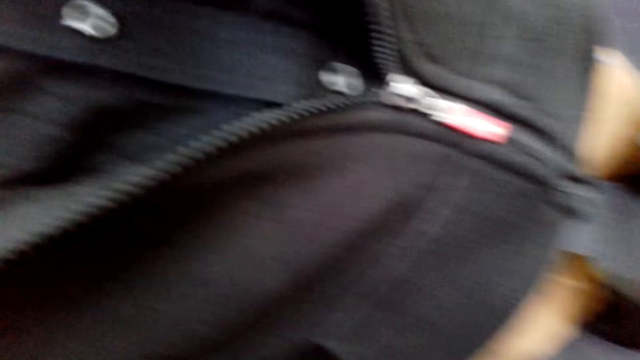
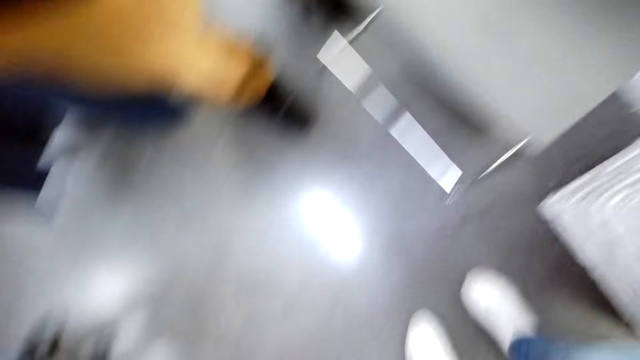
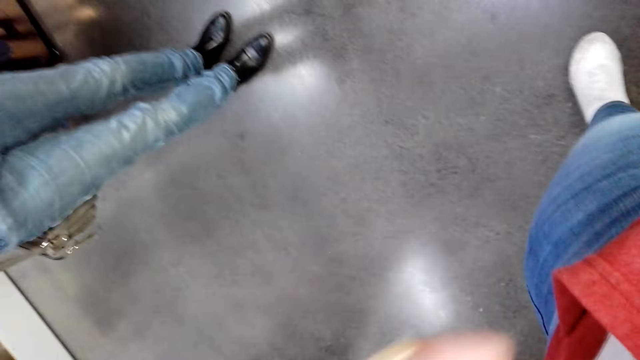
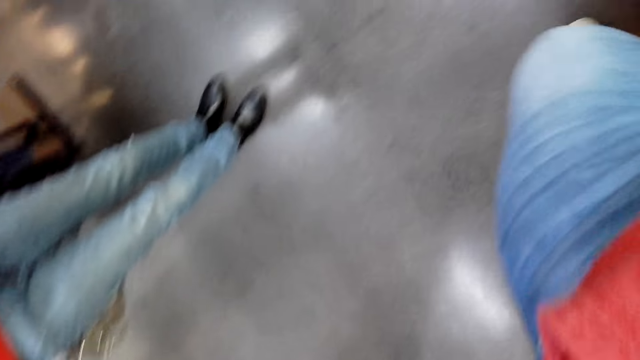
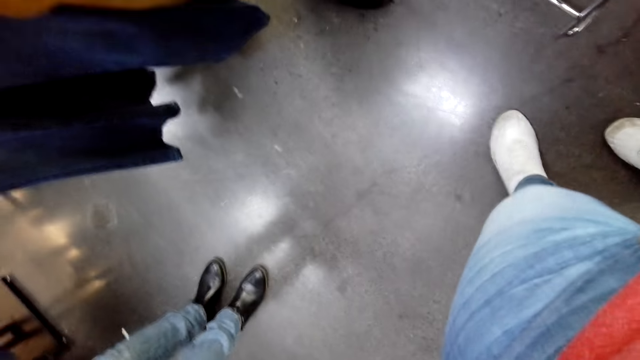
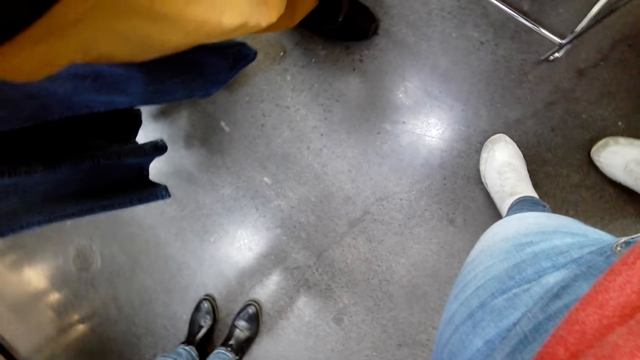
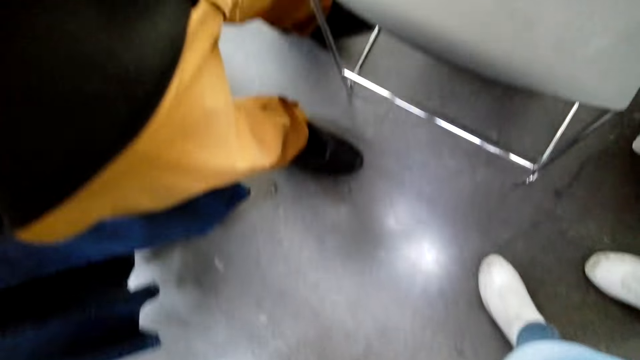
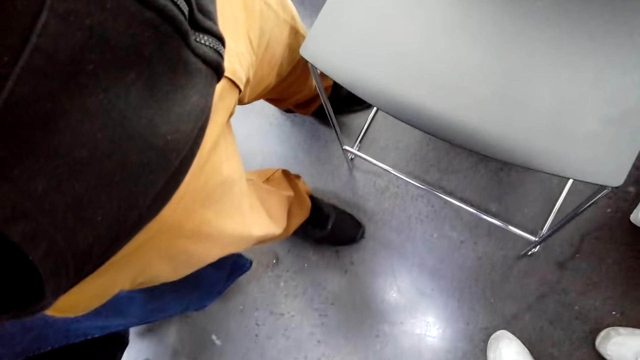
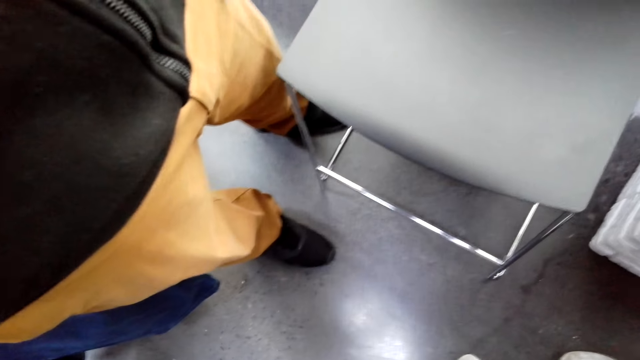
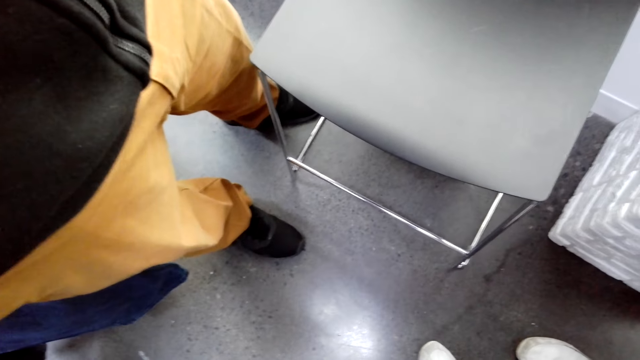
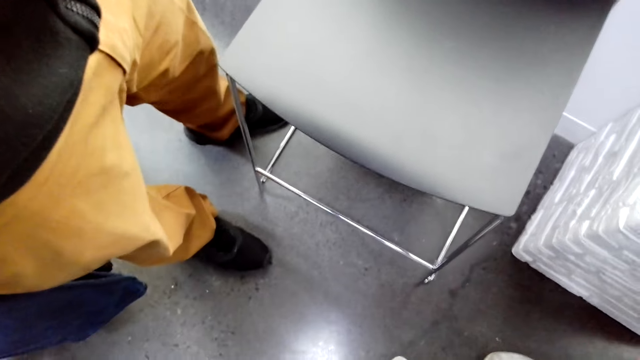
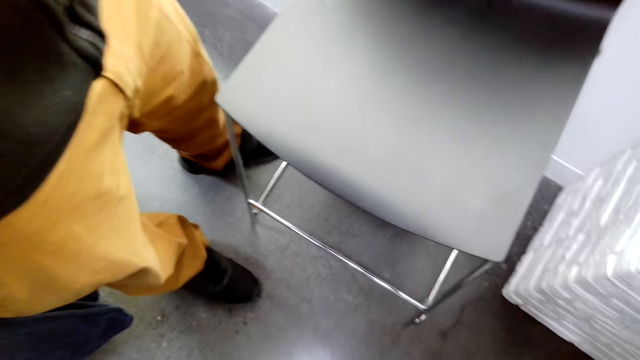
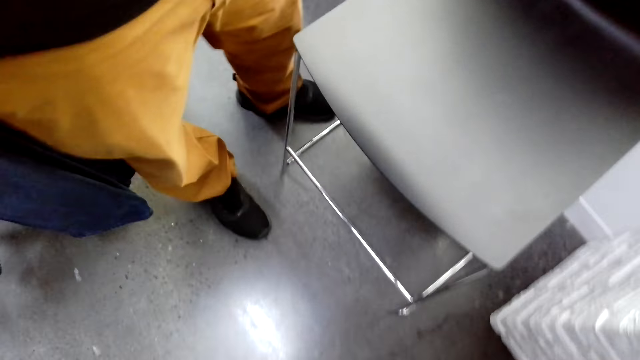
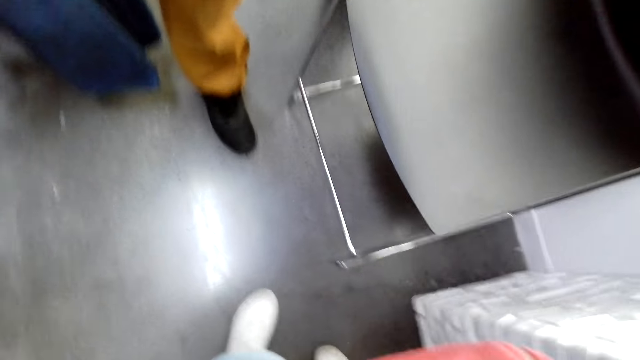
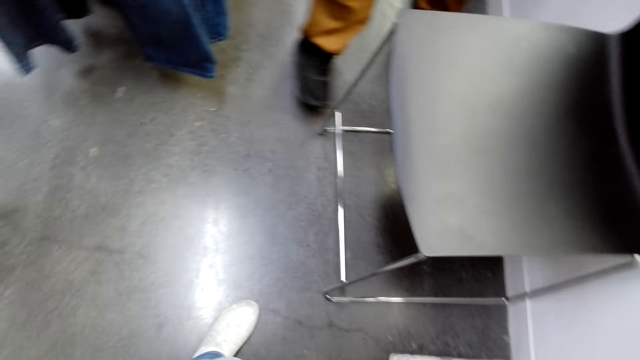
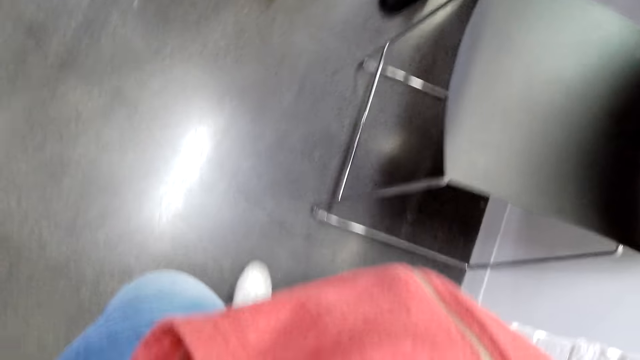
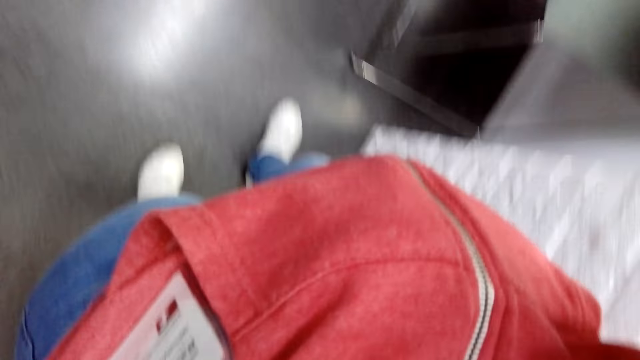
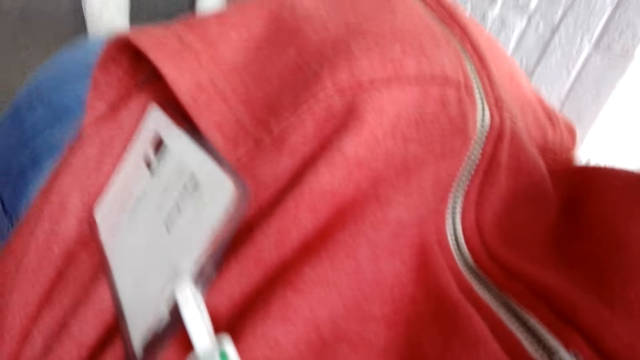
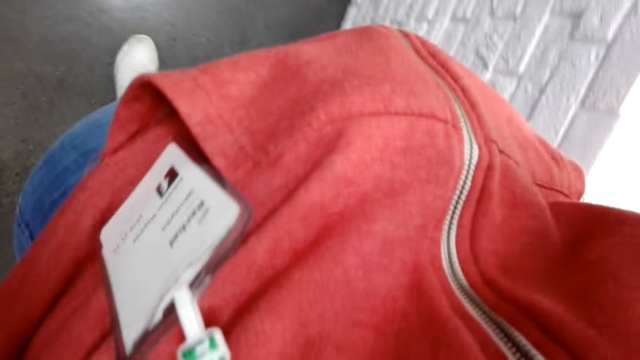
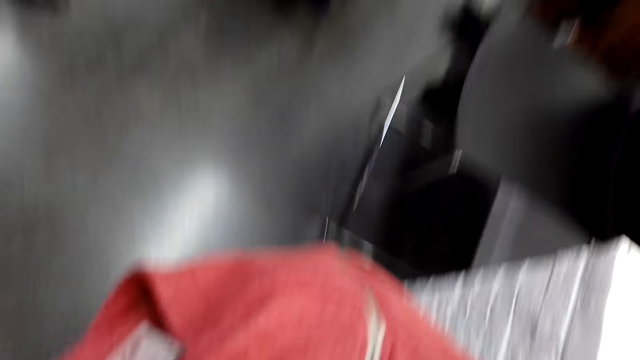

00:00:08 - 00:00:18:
A woman stands in the shop. A man moves around the house.

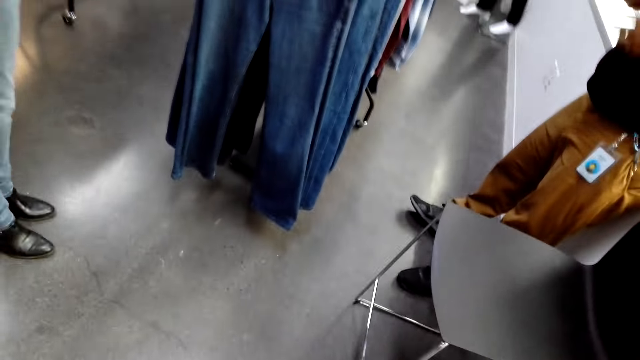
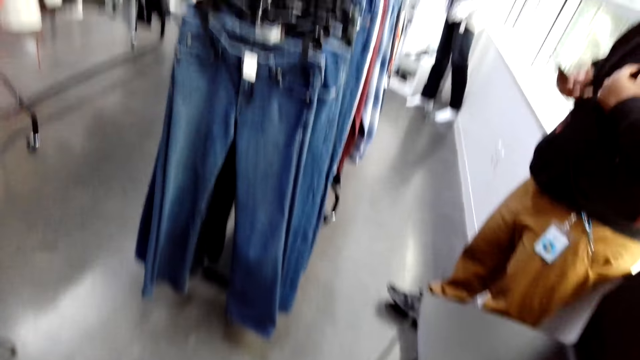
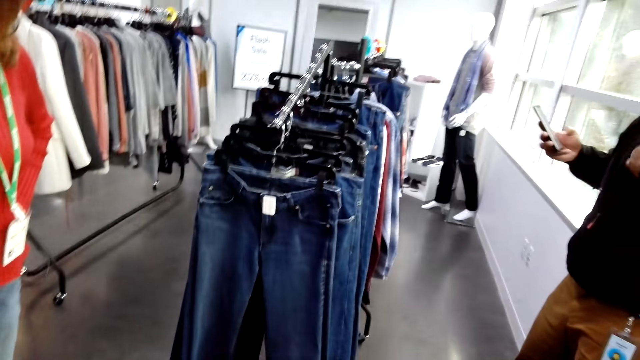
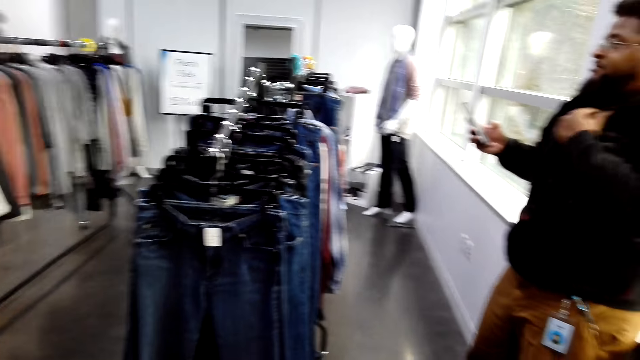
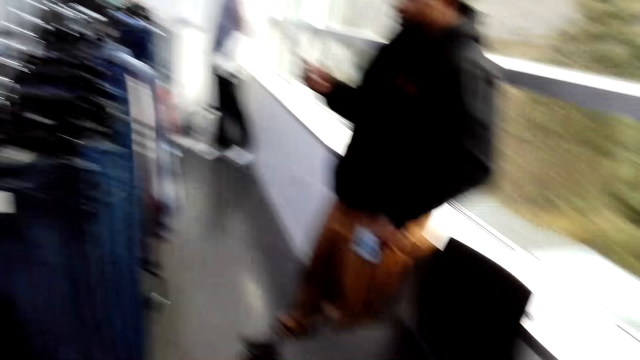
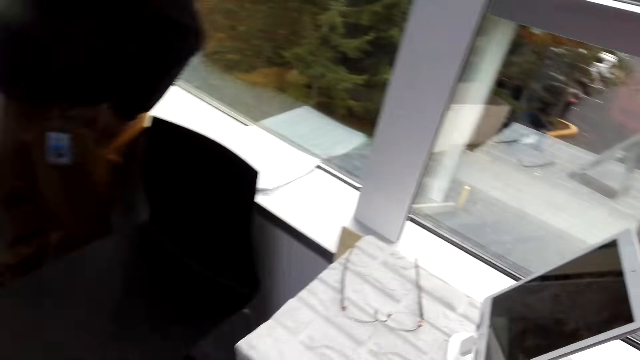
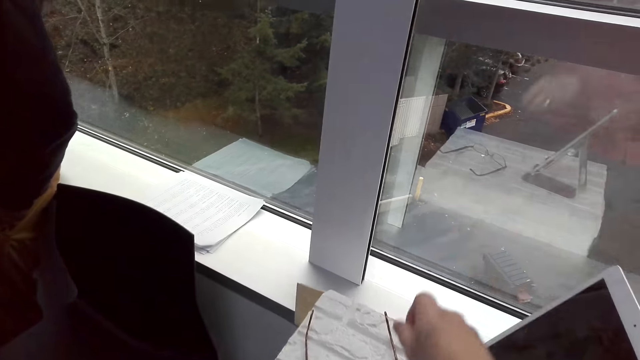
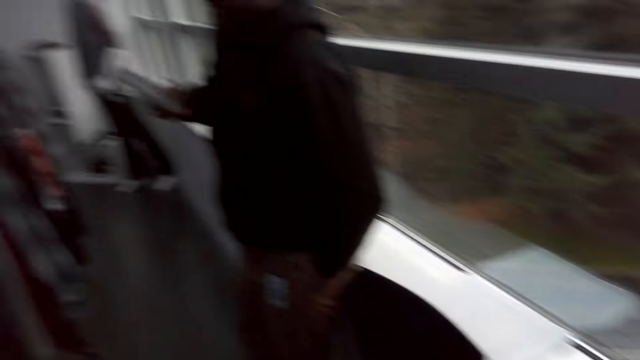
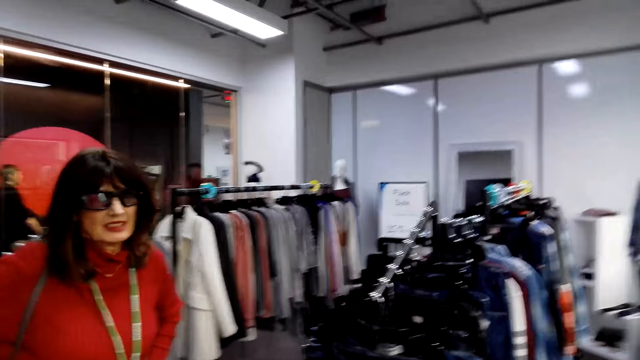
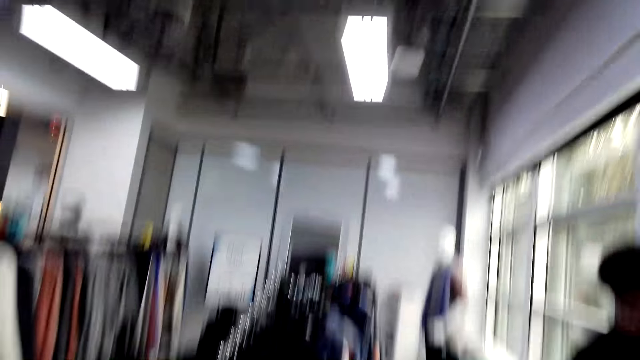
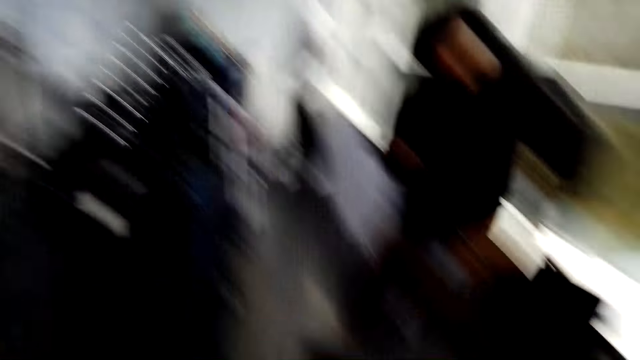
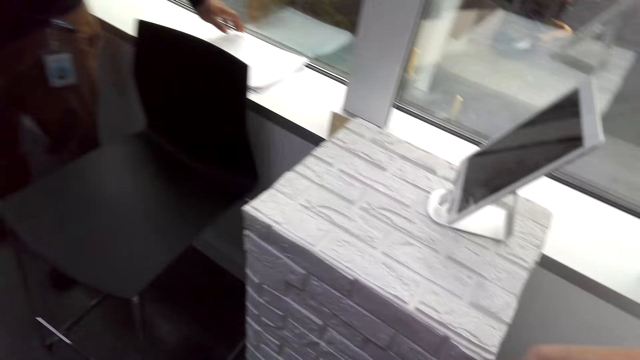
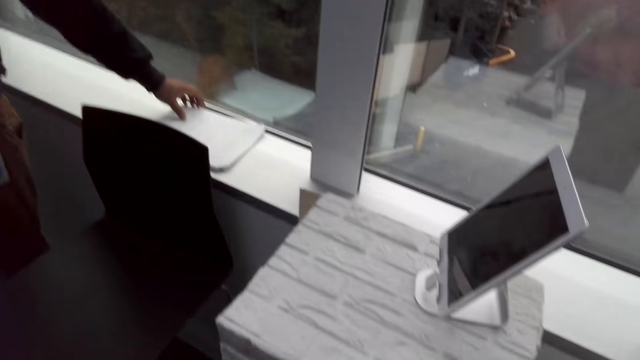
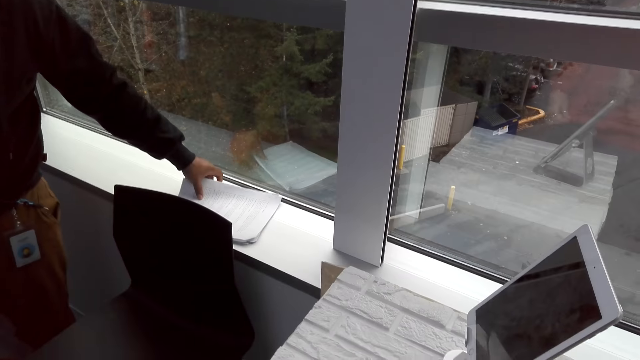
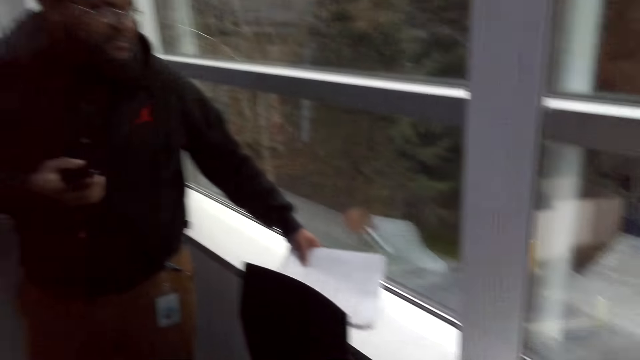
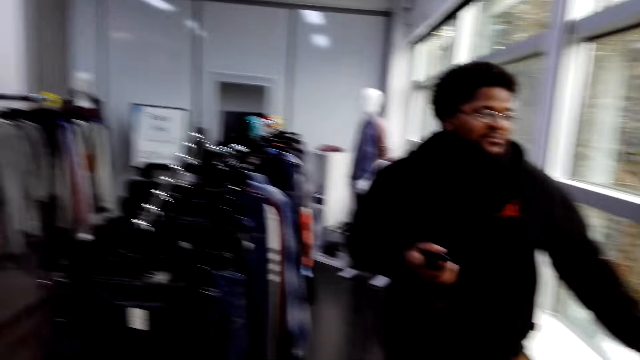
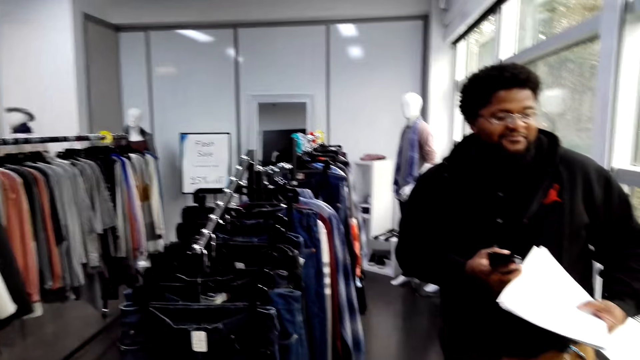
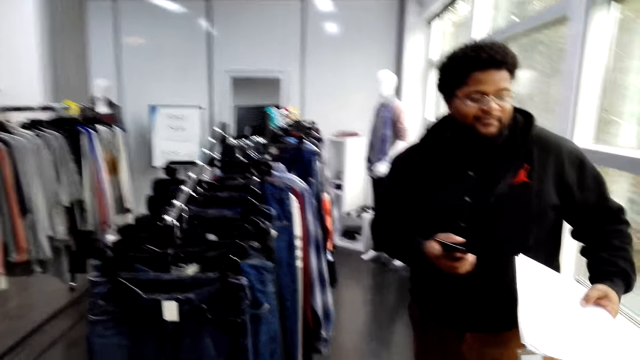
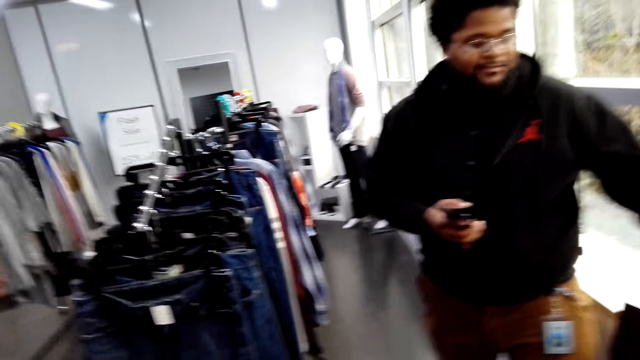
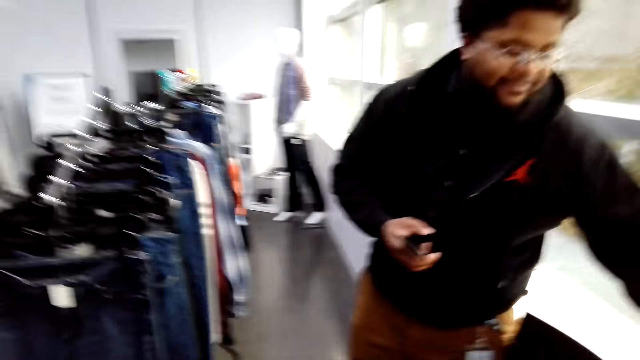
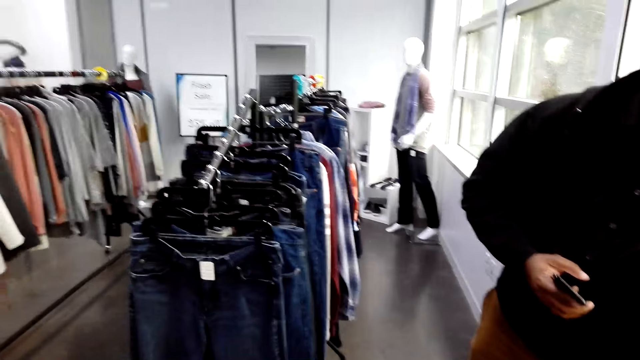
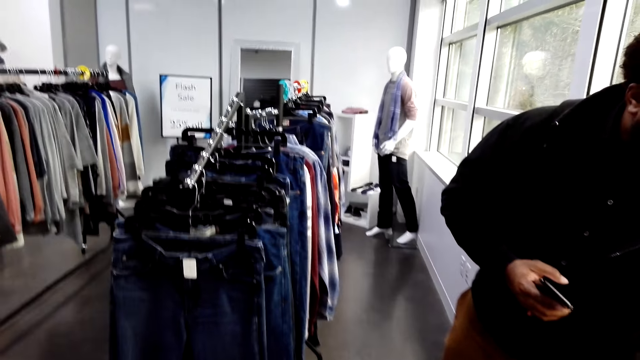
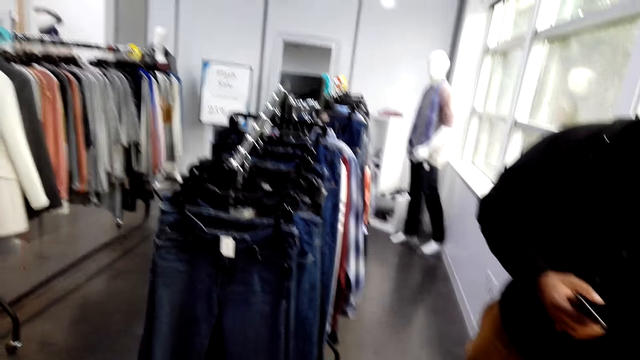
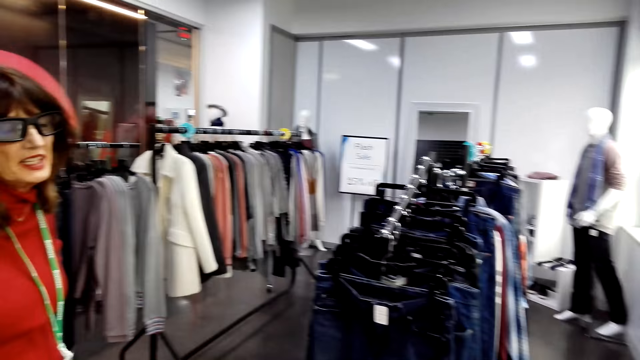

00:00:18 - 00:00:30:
The camera wearer fixes the camera. A woman stands in the house. A man uses a phone. The camera wearer converses with another woman. The man uses the phone. The camera wearer looks around the shop. They pick up glasses. They look around the shop. They converse with the first woman. The man checks papers. The man picks the papers. The camera wearer converses with the man and the first woman.
